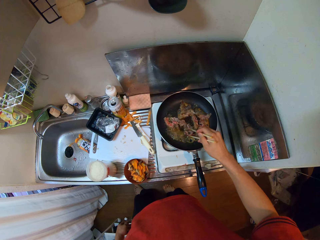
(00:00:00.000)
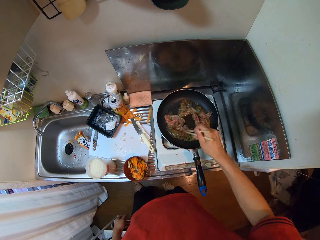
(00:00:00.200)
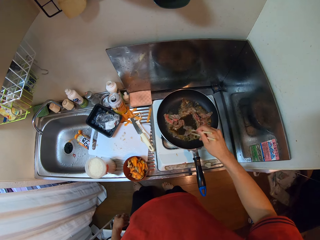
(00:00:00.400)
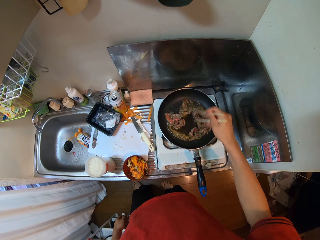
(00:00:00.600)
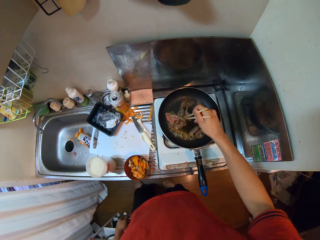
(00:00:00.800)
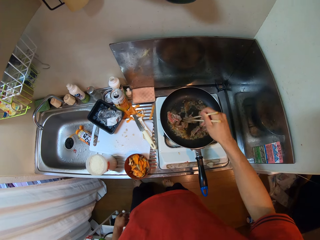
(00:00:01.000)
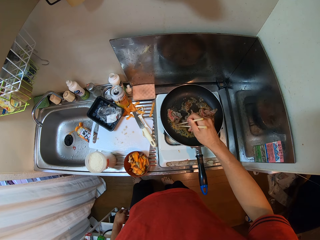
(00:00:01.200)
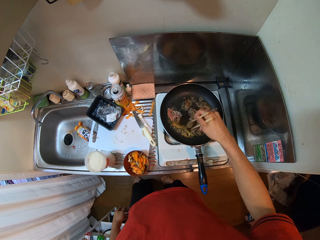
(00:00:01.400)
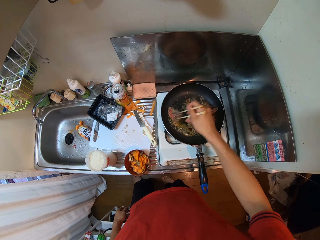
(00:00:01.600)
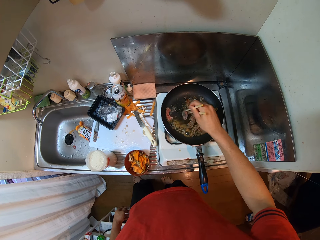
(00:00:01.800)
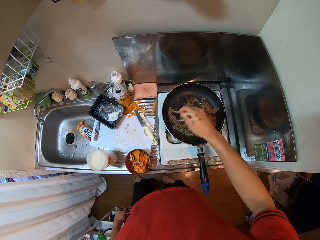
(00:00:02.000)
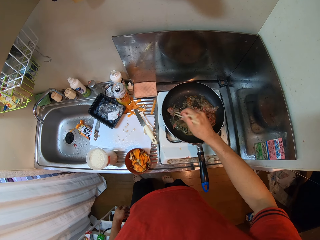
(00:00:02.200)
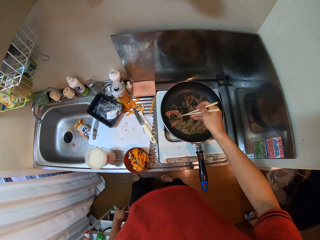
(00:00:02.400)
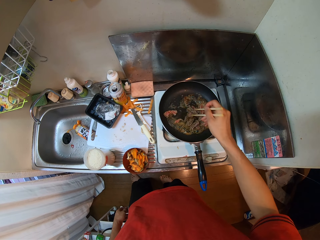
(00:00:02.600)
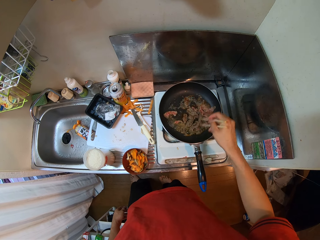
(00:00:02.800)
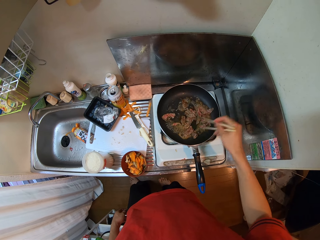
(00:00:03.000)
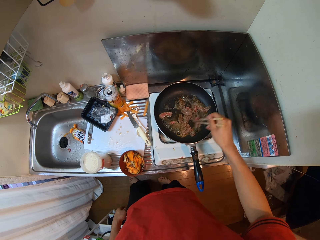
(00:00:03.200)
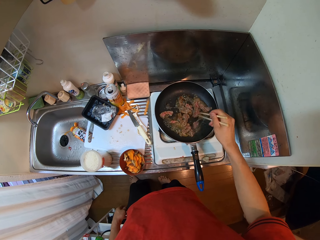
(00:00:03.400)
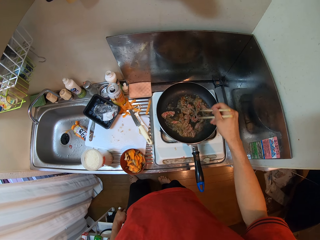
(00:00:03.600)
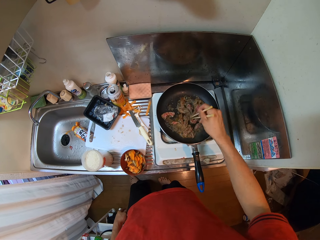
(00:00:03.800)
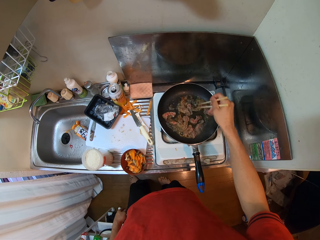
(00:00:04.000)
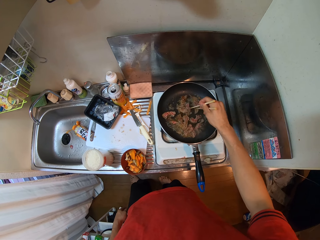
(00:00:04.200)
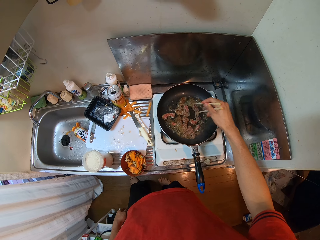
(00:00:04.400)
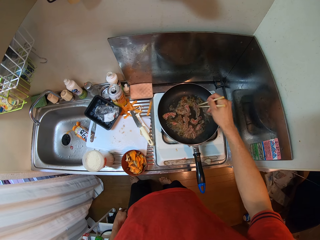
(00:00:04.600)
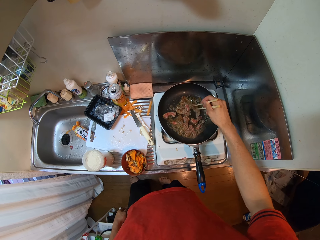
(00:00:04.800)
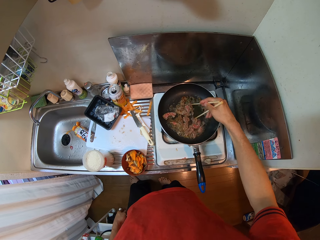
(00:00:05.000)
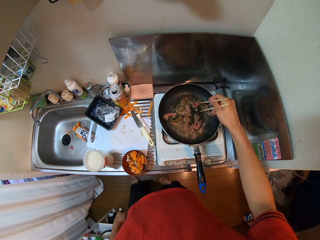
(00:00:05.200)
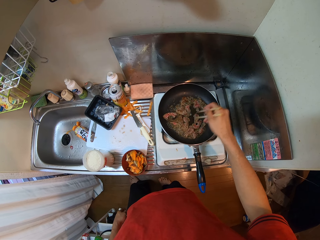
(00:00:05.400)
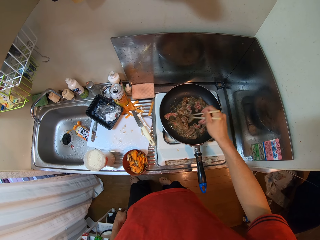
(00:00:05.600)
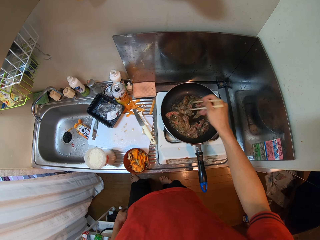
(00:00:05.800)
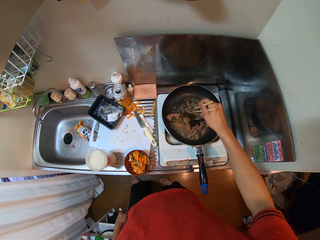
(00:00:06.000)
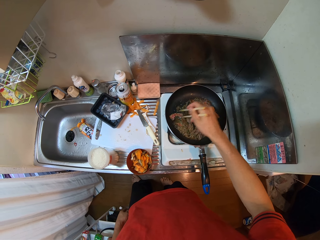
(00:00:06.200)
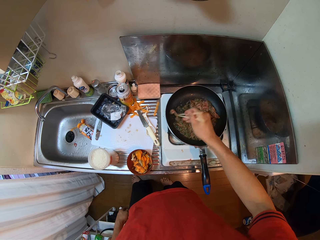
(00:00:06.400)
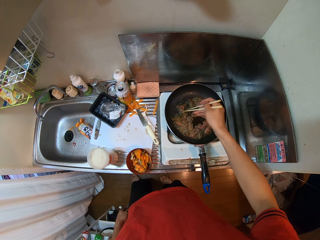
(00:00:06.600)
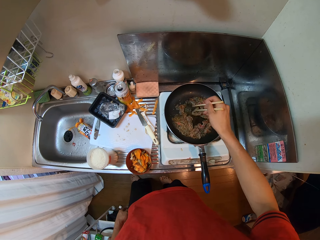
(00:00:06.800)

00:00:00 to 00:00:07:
The camera wearer holds a chopstick in a kitchen. They stir some meats in a frypan on a gas cooker with the chopsticks.

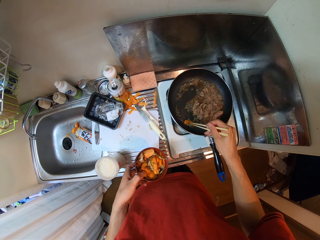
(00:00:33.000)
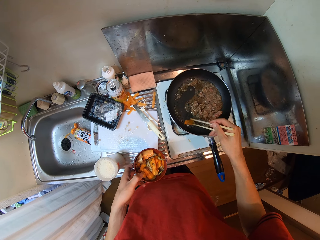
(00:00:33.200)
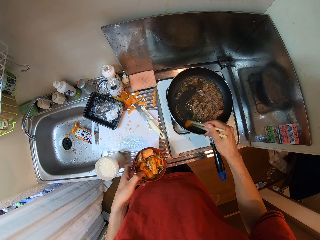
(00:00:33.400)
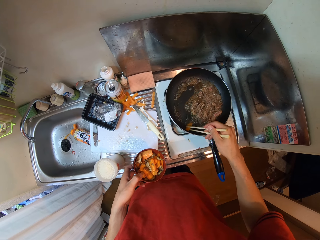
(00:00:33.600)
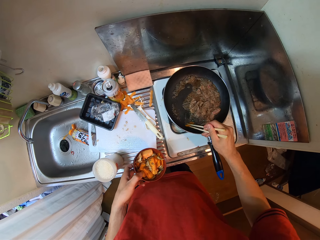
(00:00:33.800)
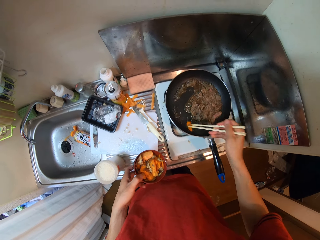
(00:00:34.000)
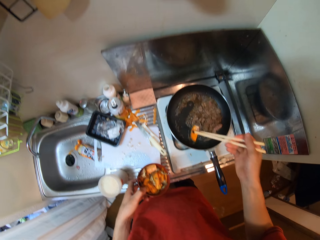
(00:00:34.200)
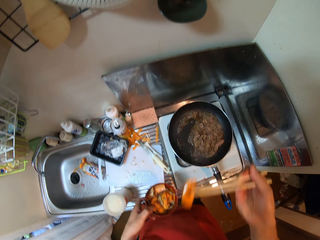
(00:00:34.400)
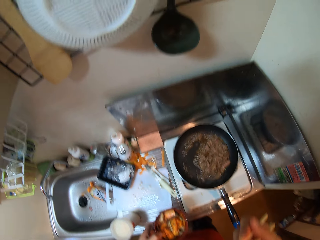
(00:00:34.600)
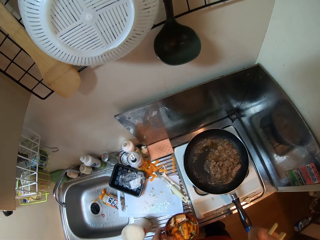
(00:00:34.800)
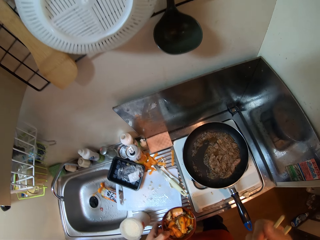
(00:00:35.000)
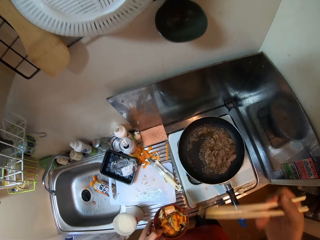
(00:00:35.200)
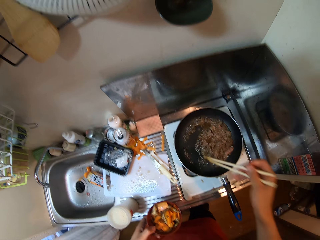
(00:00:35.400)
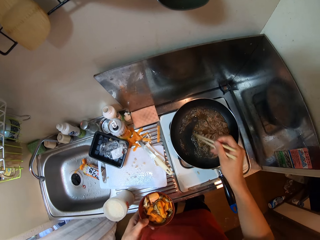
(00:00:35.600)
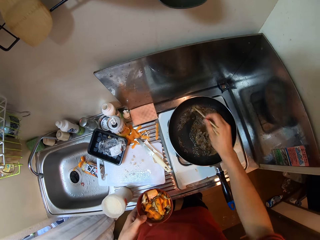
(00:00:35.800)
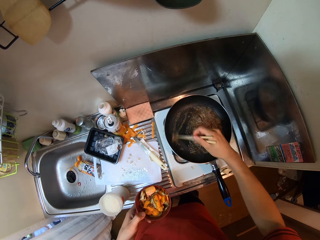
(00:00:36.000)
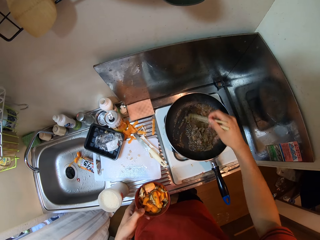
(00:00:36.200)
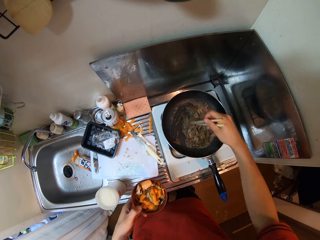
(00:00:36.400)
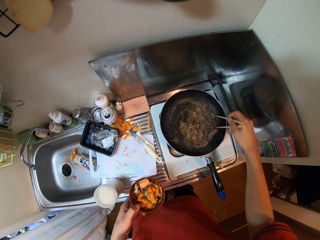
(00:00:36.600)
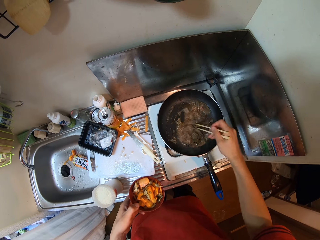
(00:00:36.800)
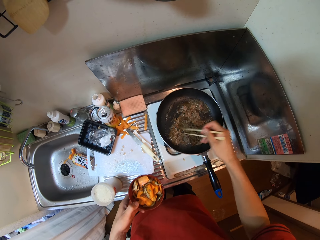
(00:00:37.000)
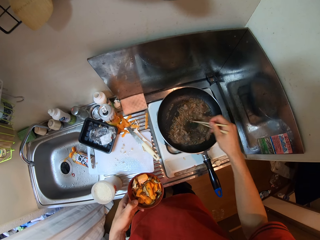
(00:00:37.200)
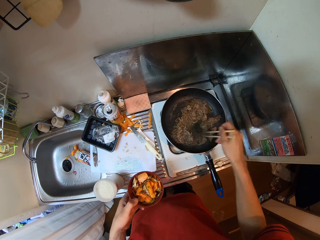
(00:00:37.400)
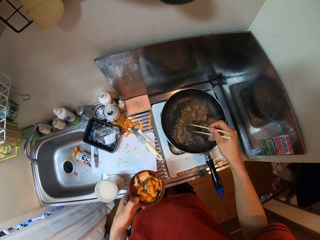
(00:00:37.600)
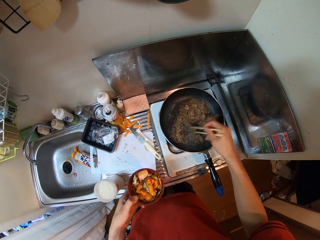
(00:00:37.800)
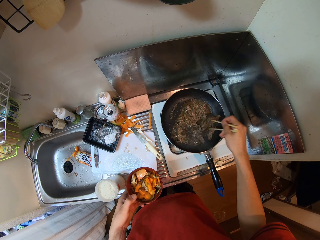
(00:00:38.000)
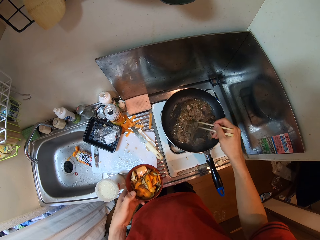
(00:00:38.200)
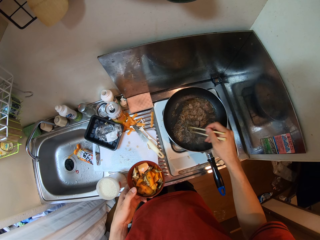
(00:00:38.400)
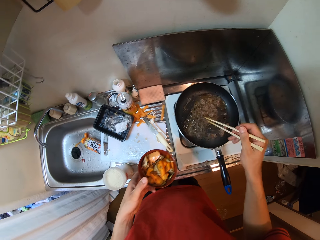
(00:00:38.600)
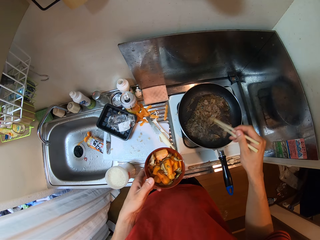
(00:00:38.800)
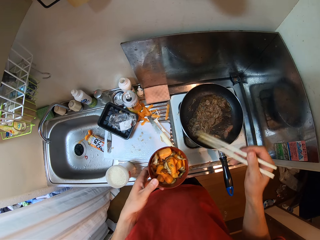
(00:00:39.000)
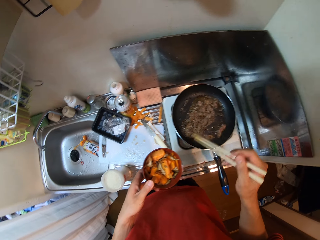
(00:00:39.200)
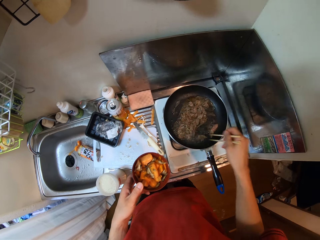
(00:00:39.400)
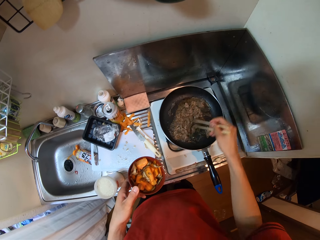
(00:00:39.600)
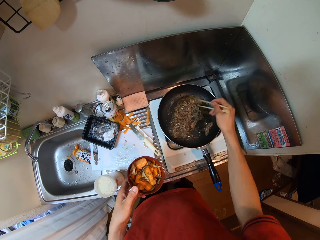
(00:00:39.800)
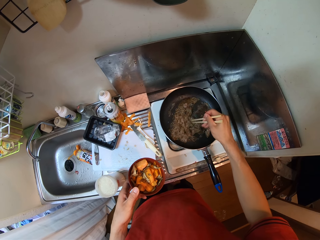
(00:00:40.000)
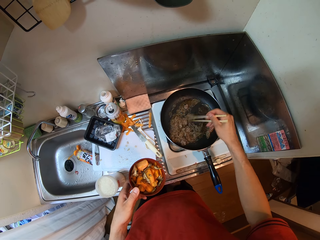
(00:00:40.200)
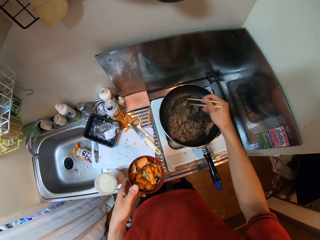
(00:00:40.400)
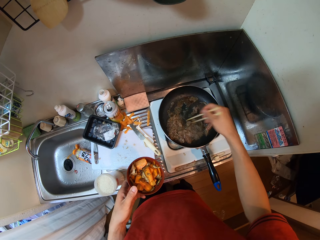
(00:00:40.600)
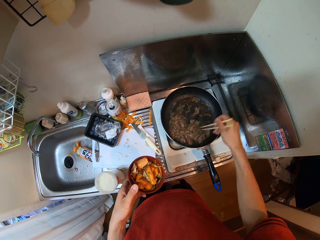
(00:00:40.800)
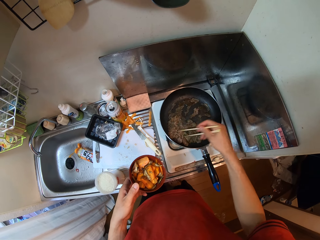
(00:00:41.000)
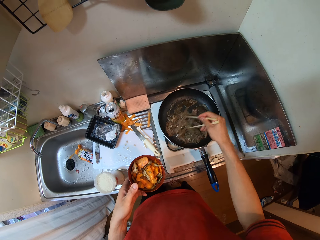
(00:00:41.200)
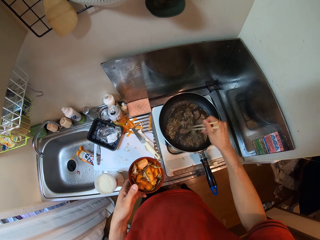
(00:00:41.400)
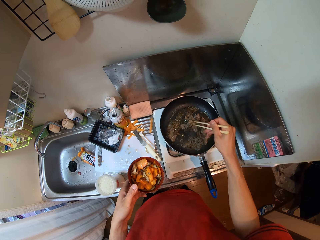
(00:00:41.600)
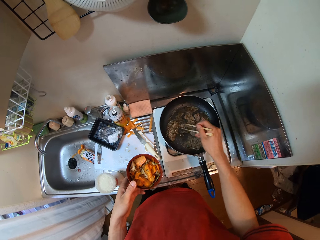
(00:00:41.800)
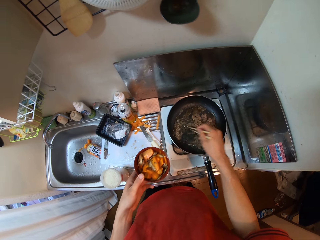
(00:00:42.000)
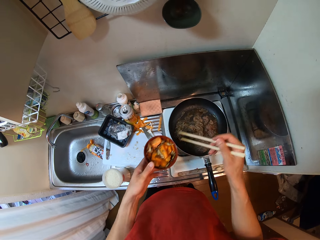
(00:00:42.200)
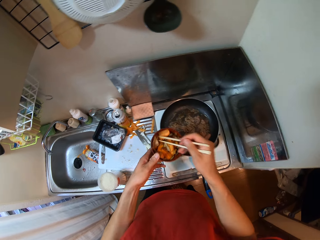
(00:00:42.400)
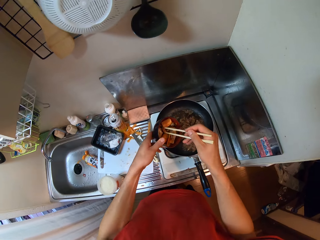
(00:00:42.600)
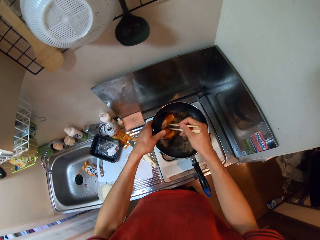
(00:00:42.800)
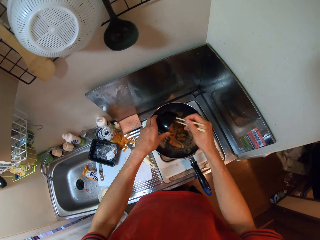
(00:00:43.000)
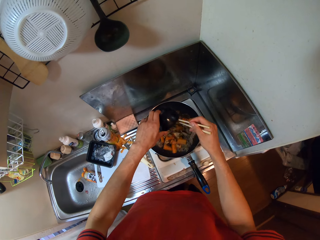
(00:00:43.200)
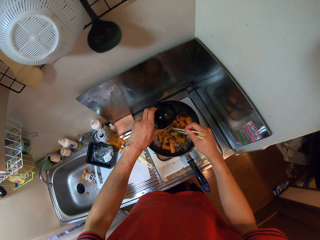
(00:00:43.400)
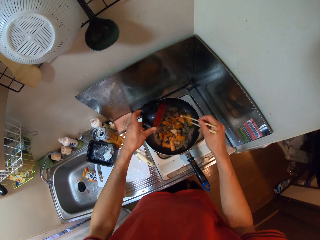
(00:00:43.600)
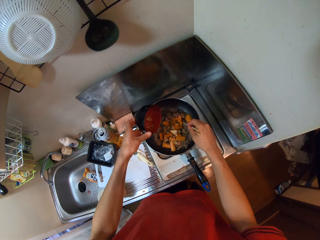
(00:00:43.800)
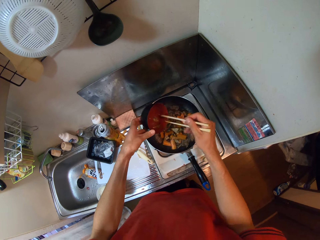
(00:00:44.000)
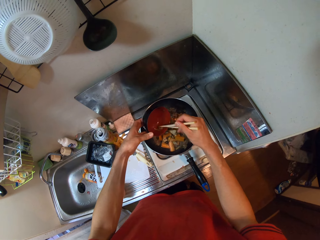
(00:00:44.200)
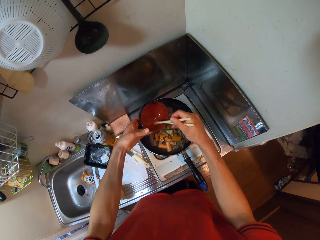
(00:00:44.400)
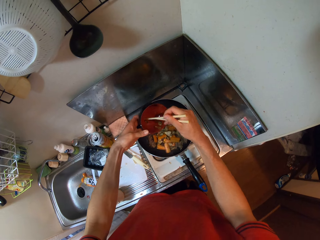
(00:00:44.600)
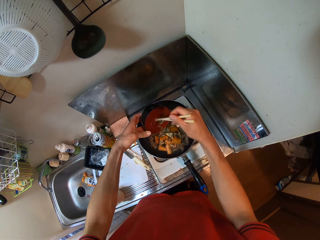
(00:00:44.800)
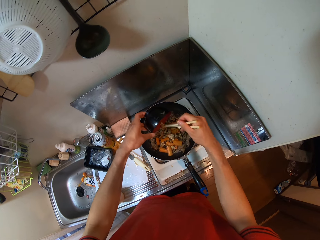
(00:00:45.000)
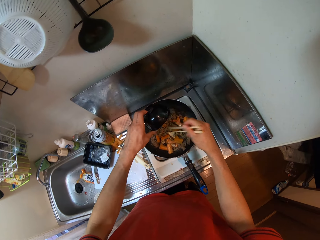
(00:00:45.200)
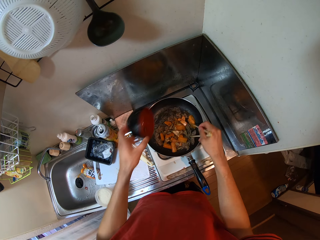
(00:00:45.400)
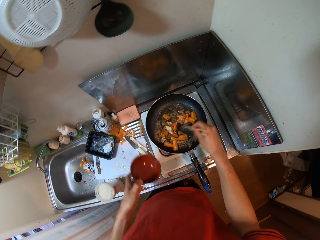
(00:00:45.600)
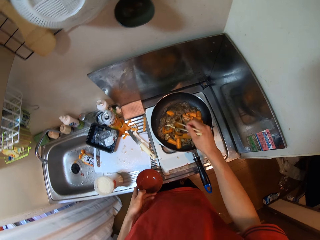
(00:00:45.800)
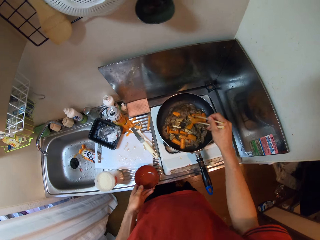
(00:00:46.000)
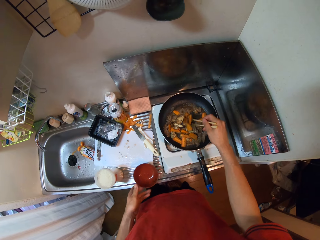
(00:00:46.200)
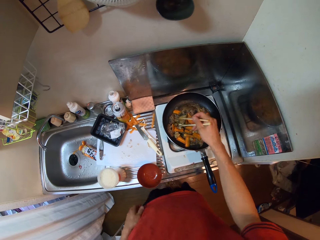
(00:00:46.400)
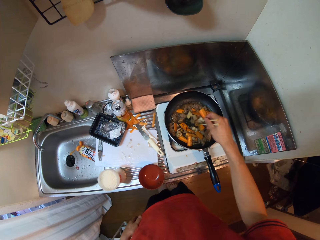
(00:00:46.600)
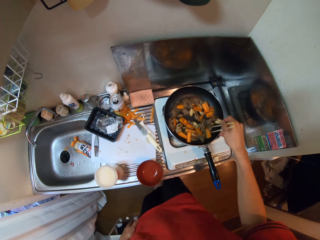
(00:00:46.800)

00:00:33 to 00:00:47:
The camera wearer puts the carrot piece in the mouth. They pick the tomato in the frypan with the chopsticks. They eat the tomato on the chopsticks. They stir the meats in the frypan on the gas cooker with the chopsticks. They put the carrot pieces in the pan. They pour the tomatoes in the bowl into the frypan. They stir the tomatoes and the meats in the frypan with the chopsticks and drop the bowl on the sink.
